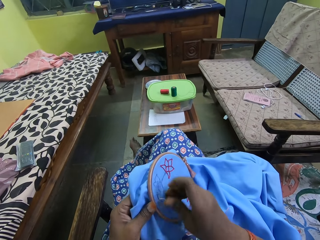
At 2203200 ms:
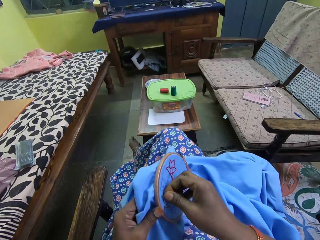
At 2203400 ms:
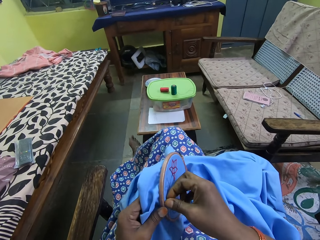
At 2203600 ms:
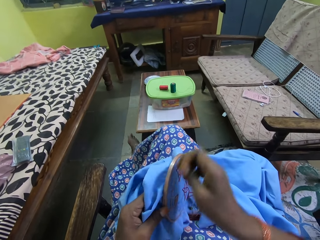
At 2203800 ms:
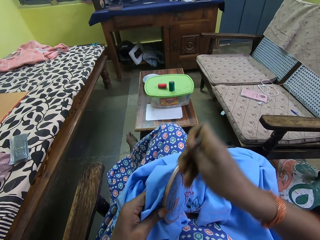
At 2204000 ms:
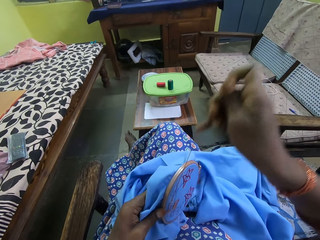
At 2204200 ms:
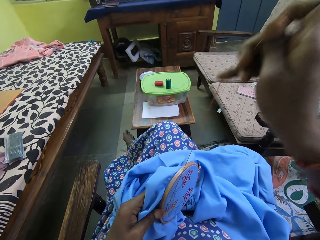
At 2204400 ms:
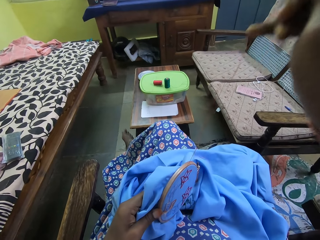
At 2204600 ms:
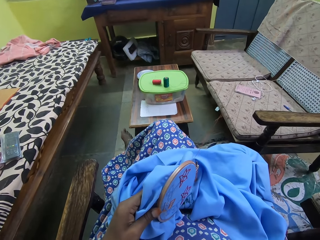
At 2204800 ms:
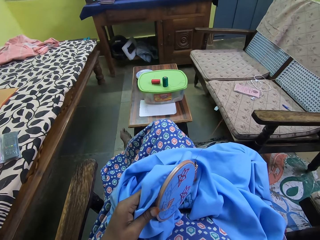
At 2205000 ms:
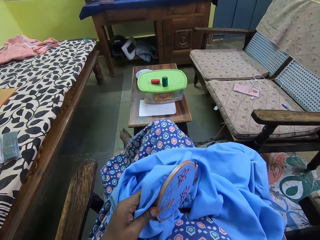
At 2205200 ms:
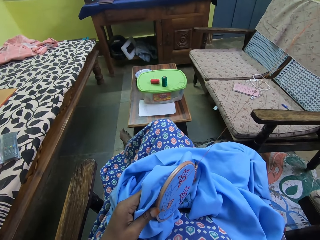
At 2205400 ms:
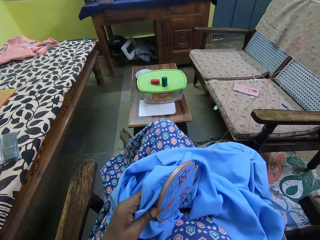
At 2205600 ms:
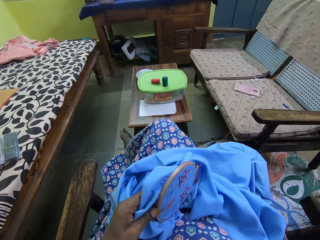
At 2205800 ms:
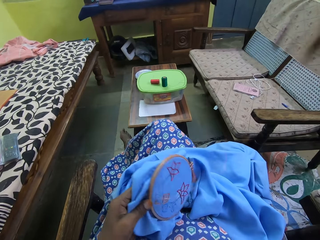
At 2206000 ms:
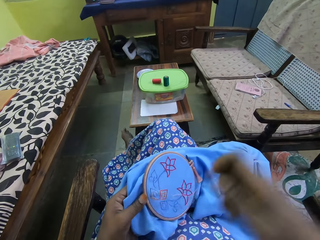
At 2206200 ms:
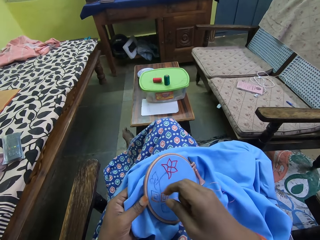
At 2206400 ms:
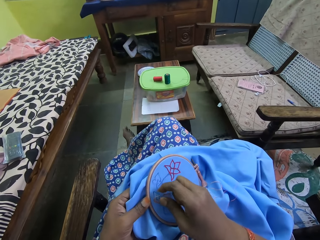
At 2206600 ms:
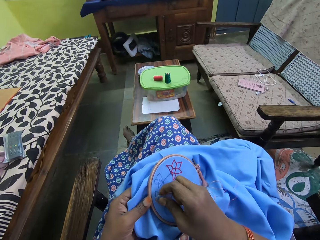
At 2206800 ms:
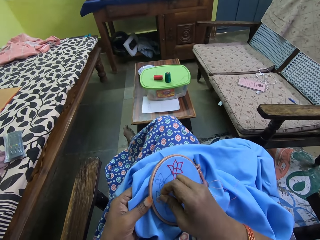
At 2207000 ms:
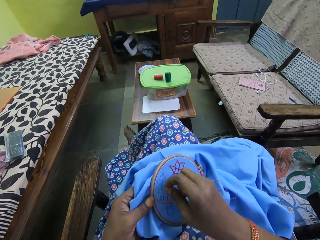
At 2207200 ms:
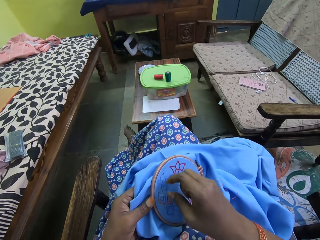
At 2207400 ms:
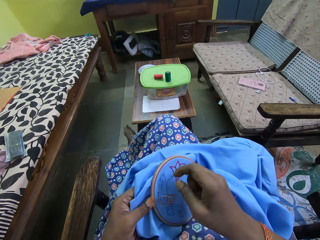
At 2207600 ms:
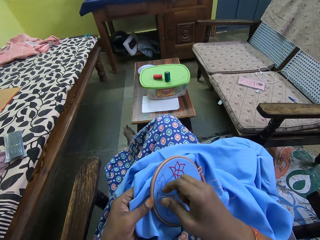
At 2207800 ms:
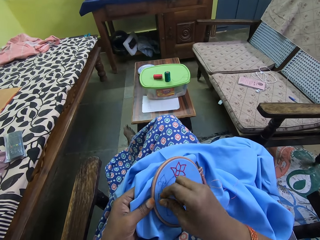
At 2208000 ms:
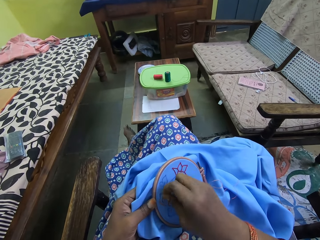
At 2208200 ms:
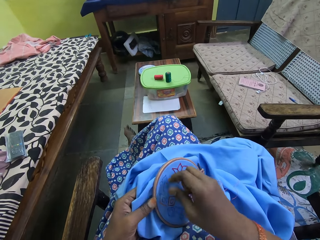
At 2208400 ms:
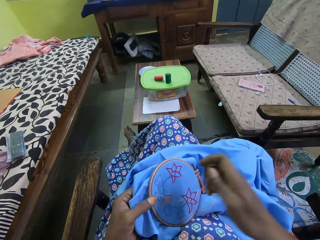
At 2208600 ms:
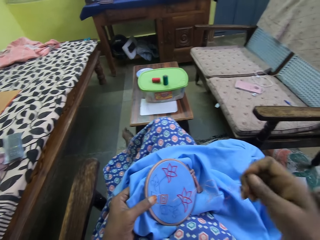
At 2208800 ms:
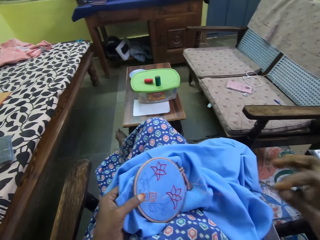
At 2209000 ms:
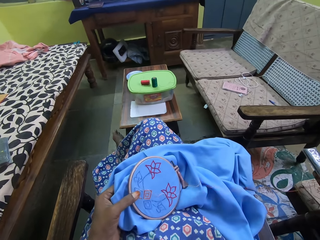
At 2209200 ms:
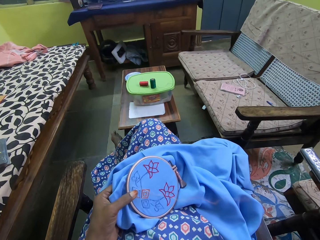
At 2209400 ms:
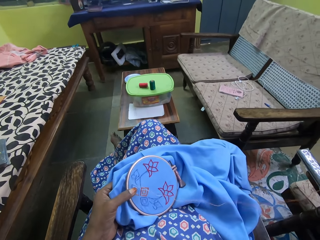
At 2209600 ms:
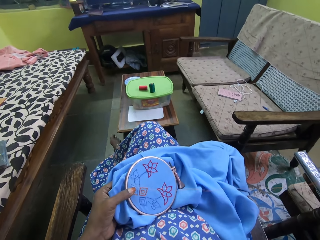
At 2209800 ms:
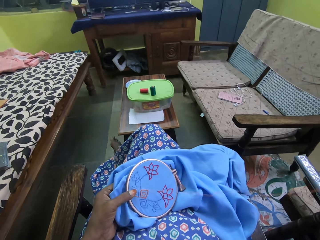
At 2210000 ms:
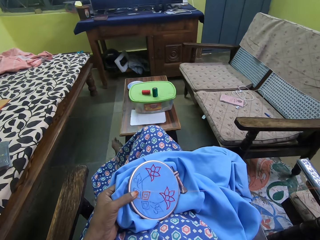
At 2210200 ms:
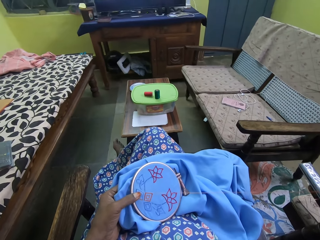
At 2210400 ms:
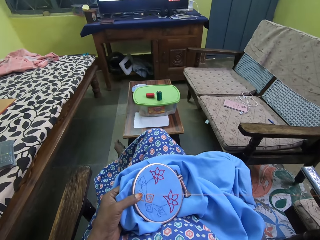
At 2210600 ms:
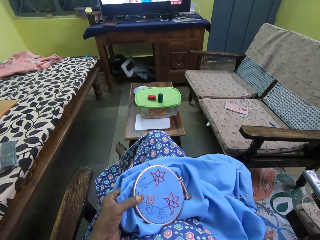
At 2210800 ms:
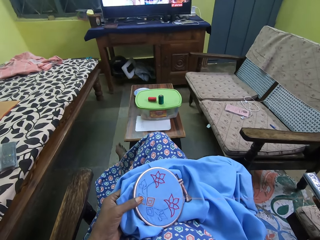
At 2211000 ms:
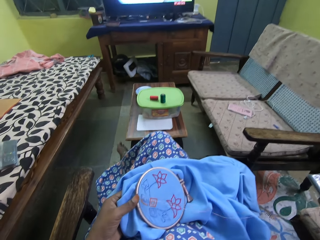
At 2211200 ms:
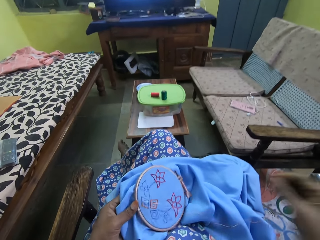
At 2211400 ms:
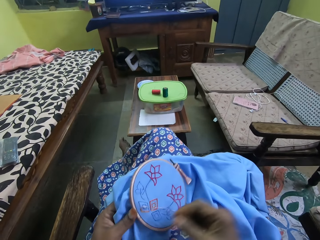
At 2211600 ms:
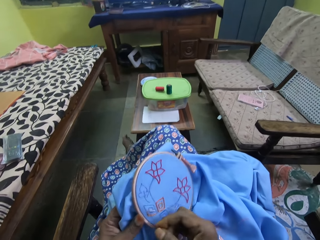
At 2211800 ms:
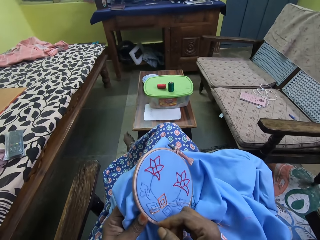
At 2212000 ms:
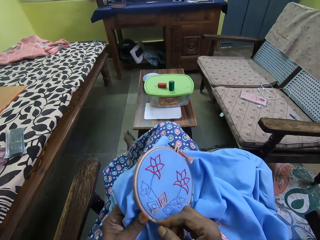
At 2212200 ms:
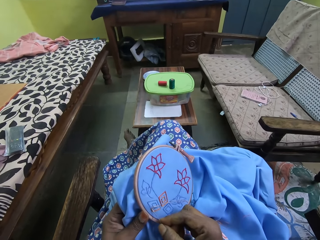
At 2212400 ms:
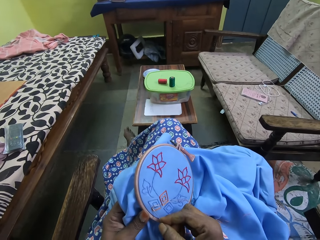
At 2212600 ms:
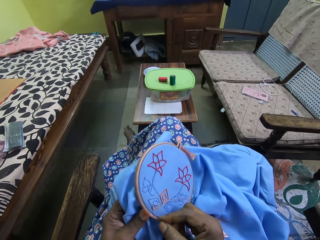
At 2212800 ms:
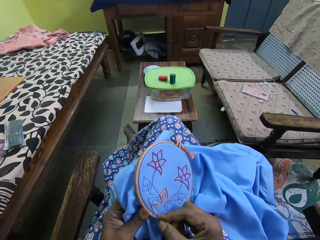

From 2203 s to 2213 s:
The camera wearer pulls the needle. They pull the string.

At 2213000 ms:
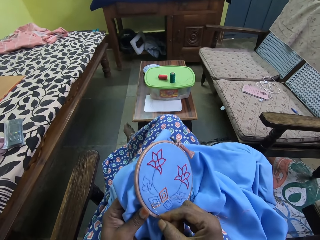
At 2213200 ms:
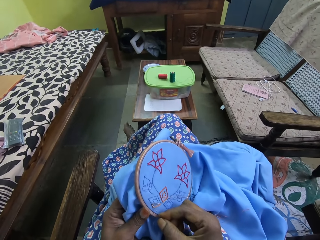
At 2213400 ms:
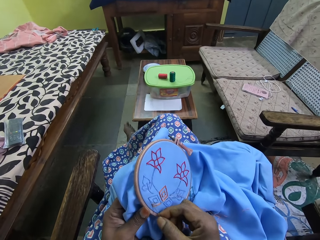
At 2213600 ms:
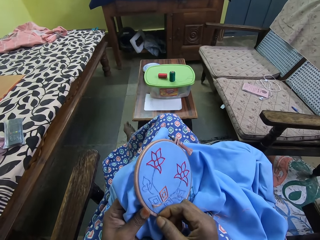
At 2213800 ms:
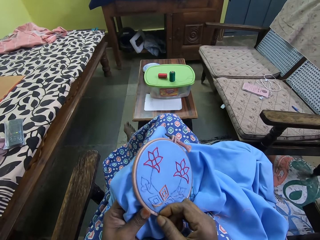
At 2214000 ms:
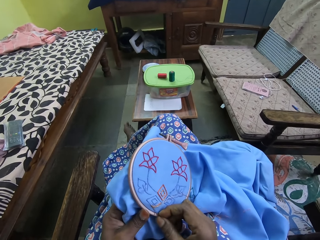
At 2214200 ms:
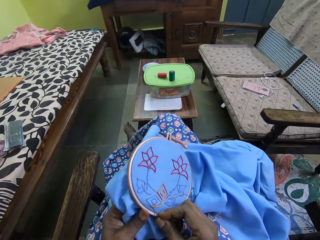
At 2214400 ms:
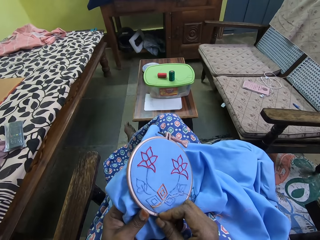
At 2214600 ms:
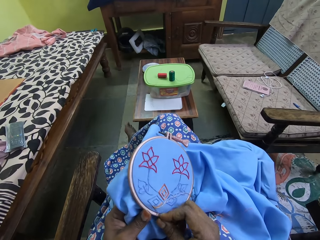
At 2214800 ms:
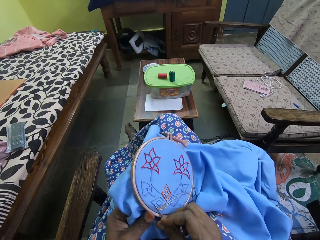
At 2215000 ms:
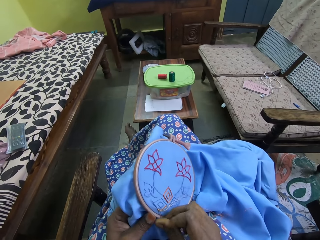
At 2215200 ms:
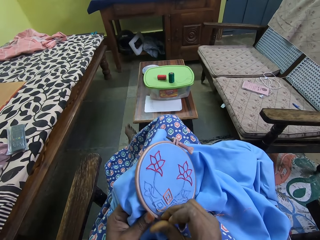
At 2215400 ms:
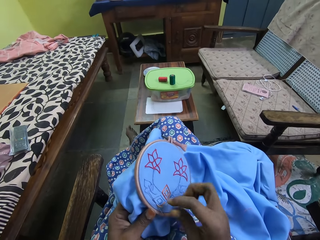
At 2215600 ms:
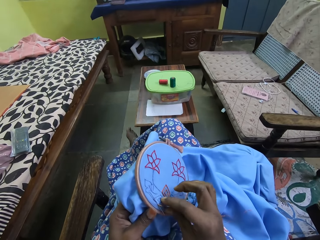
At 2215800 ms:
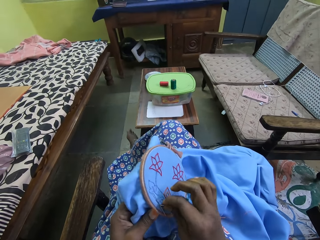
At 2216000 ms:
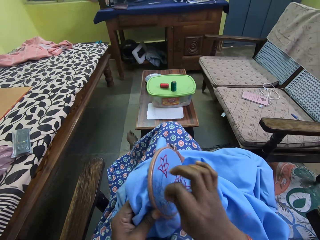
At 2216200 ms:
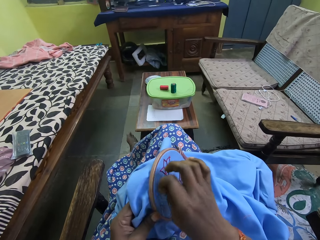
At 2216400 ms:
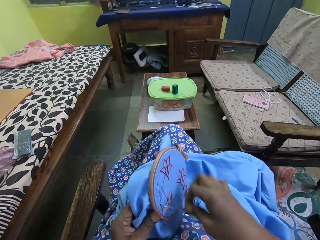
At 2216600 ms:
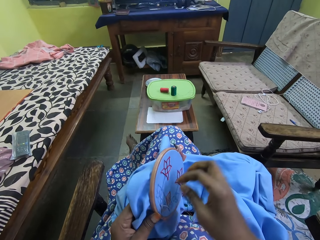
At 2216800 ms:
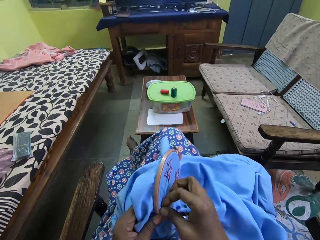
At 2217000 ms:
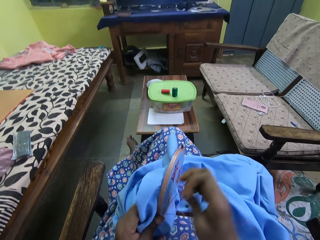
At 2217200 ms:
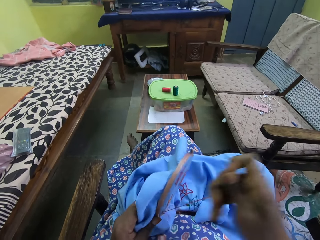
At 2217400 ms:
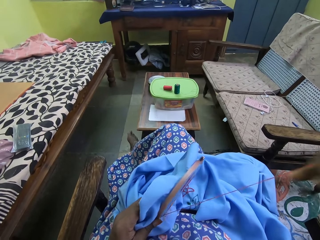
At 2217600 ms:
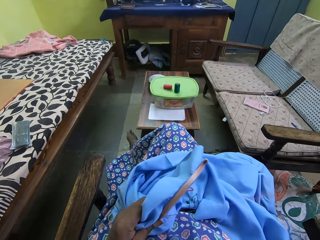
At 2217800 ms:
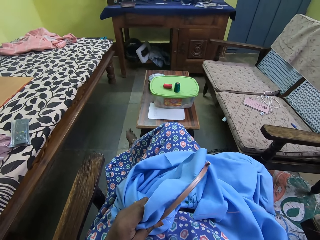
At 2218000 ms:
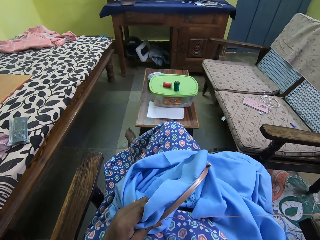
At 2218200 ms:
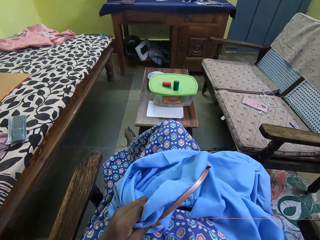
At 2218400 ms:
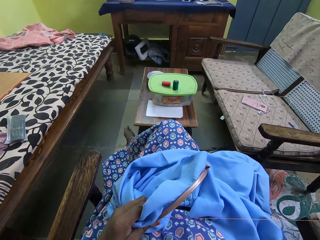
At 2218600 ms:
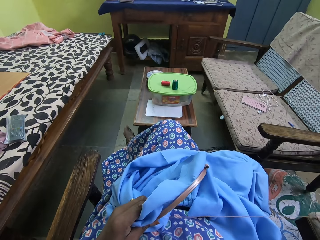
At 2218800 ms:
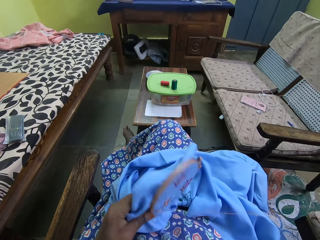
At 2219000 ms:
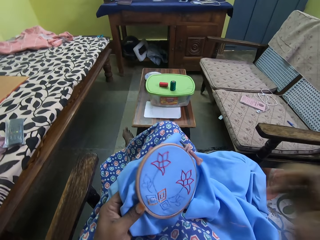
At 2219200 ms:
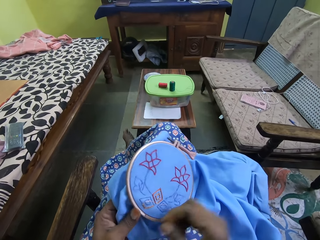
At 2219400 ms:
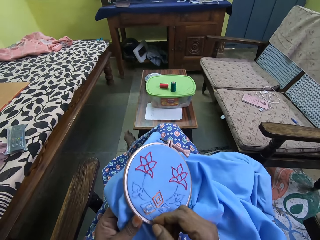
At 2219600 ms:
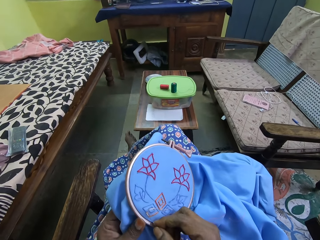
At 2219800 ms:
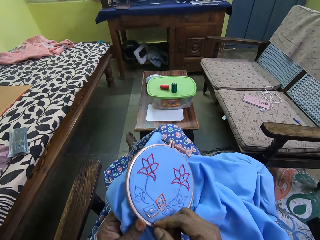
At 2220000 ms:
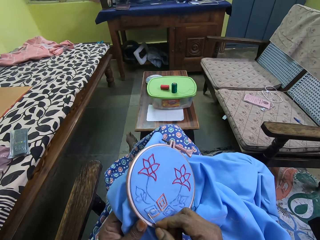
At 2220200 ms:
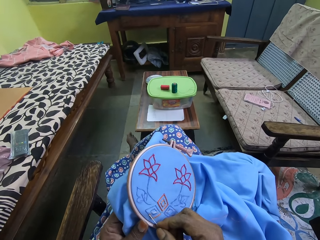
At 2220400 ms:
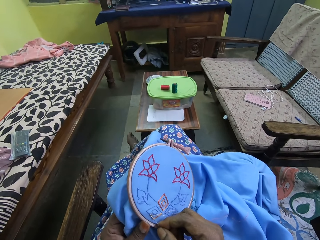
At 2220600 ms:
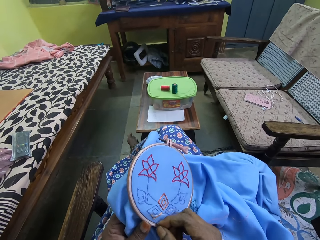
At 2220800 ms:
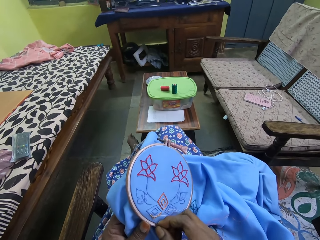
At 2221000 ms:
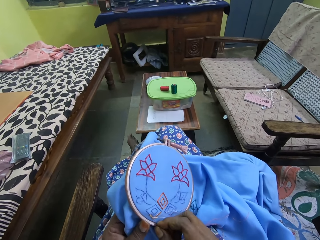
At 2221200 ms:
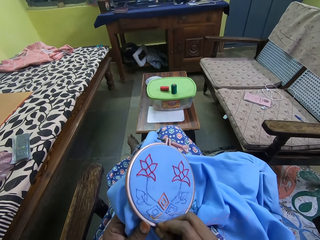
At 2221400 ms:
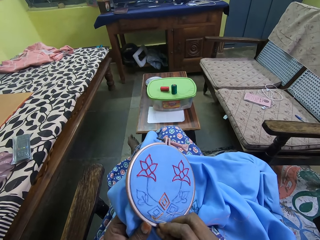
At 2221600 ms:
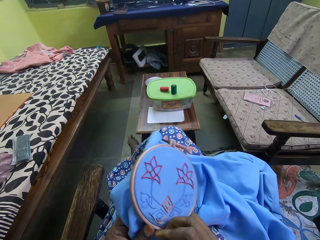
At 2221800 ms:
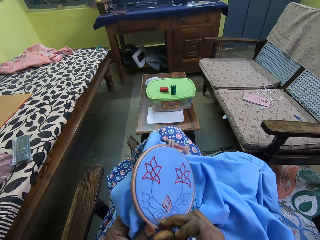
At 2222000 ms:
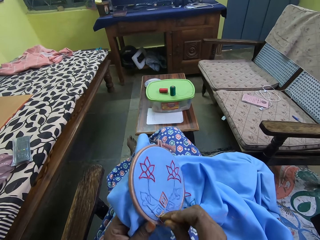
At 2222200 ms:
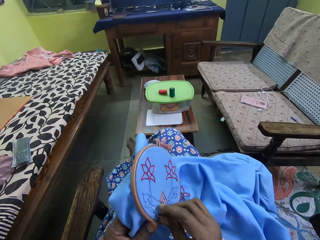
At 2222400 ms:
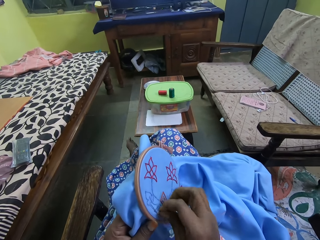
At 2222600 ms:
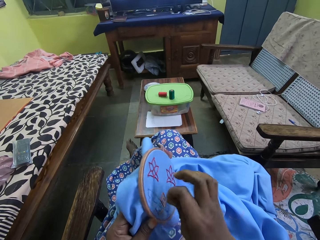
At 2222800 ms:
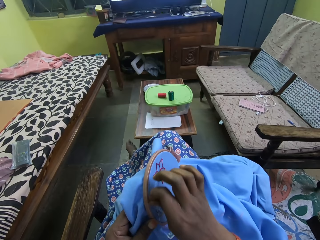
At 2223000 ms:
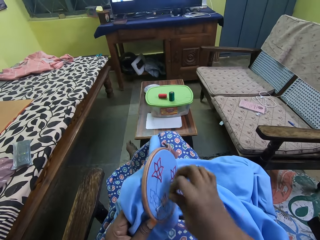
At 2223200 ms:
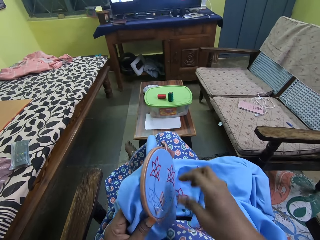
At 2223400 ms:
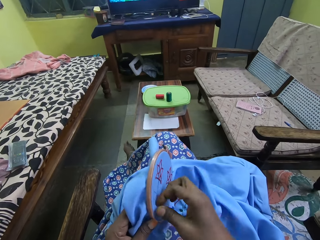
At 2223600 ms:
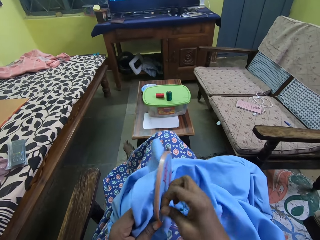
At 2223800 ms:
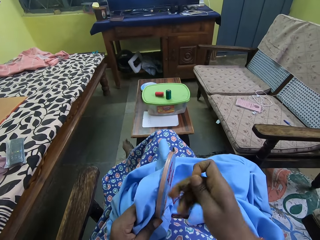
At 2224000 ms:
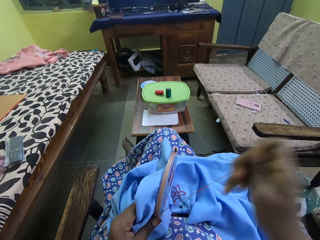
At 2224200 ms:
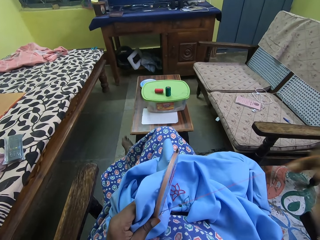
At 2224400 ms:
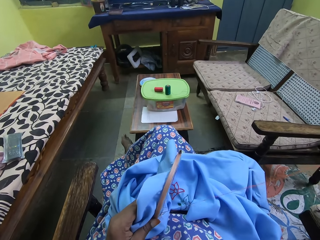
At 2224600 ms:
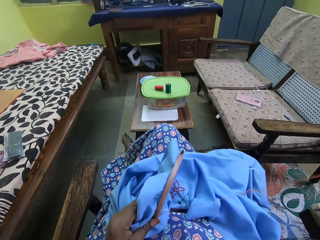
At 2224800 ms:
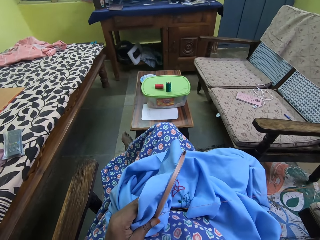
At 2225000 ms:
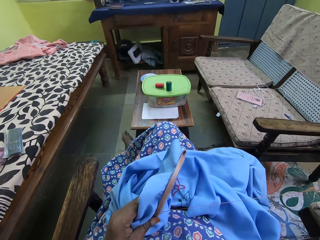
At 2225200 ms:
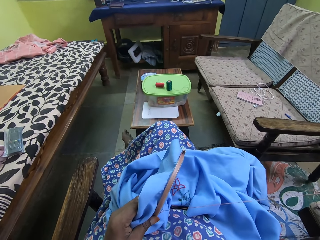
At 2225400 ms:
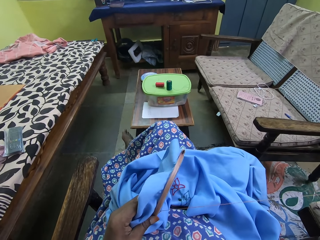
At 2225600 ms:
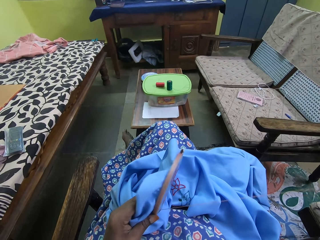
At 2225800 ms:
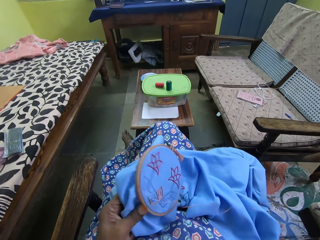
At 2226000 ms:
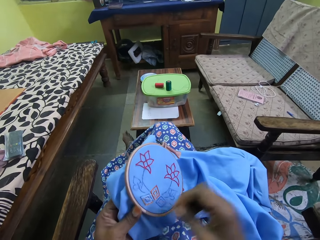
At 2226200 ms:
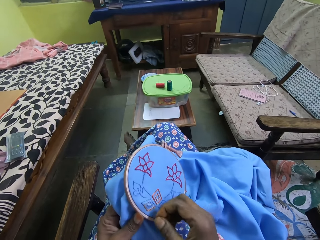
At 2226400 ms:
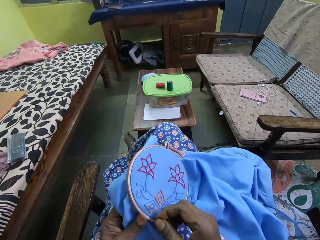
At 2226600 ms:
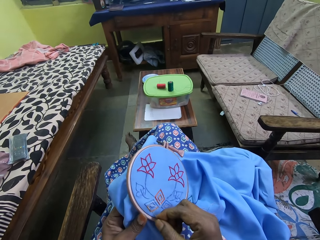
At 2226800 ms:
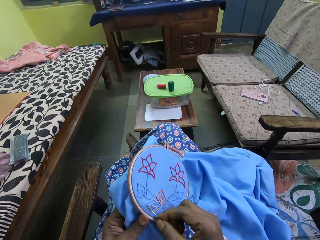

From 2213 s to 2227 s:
The camera wearer penetrates the needle on the cloth. They pull the string. They pull the needle. They penetrate the needle on the cloth. They pull the string. They pull the needle.
